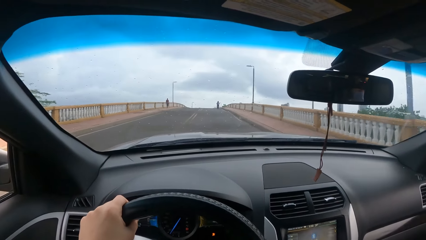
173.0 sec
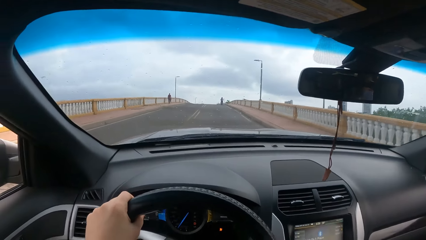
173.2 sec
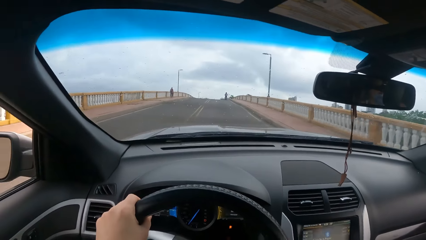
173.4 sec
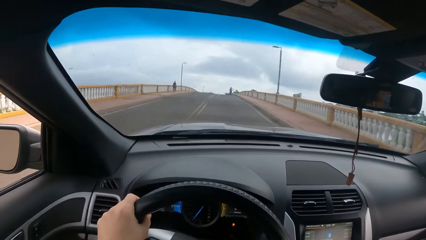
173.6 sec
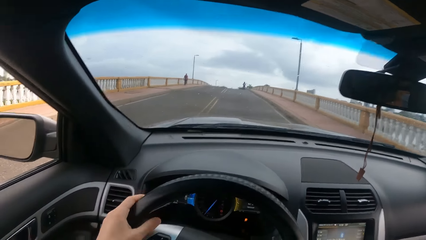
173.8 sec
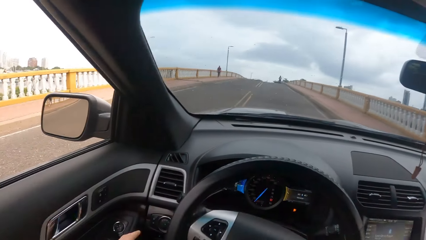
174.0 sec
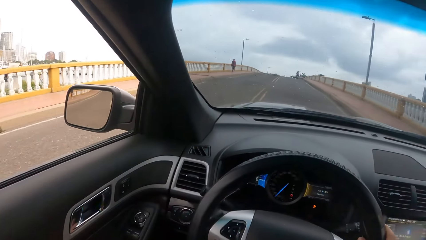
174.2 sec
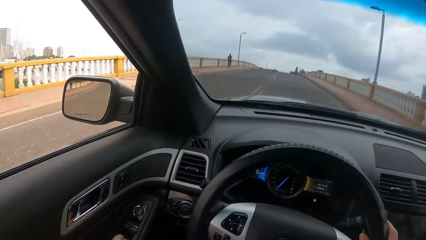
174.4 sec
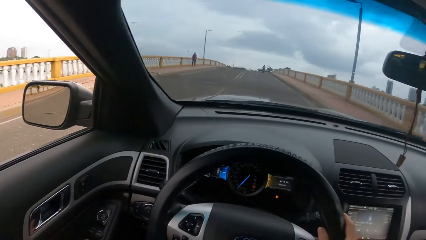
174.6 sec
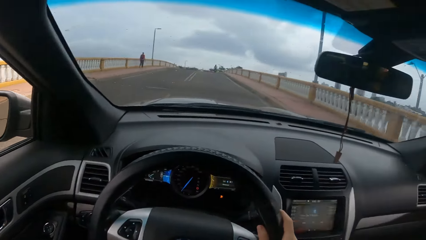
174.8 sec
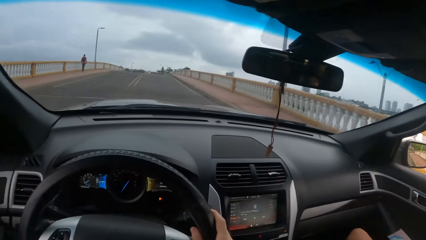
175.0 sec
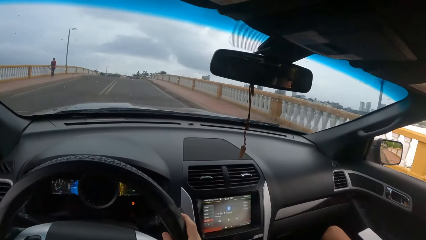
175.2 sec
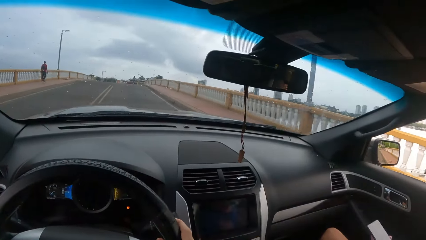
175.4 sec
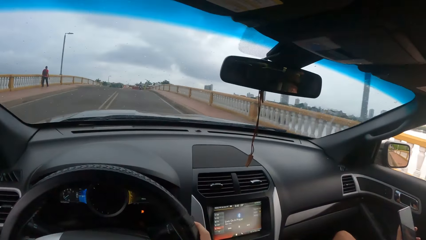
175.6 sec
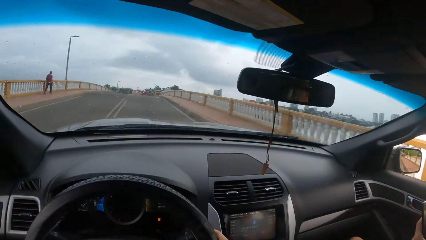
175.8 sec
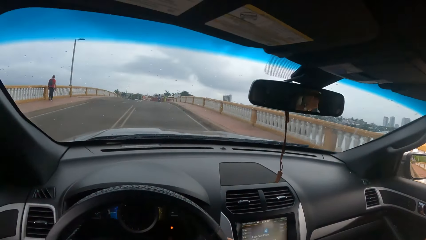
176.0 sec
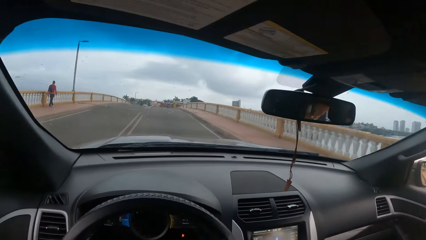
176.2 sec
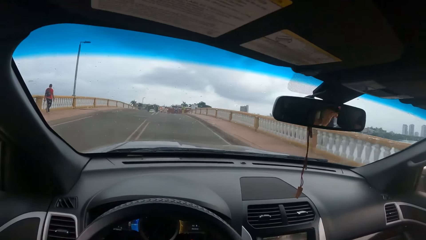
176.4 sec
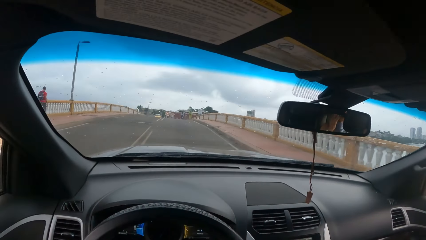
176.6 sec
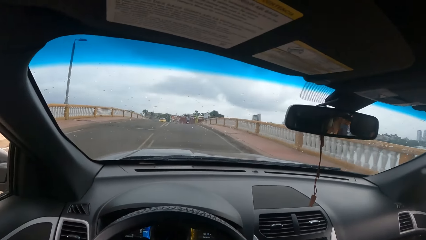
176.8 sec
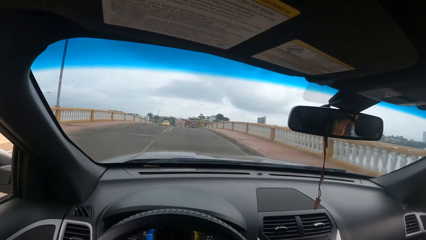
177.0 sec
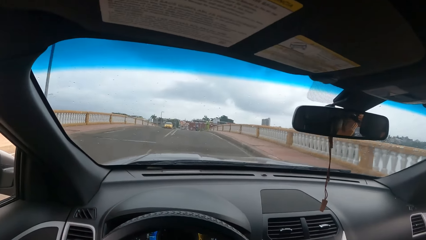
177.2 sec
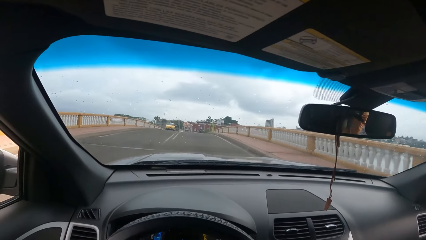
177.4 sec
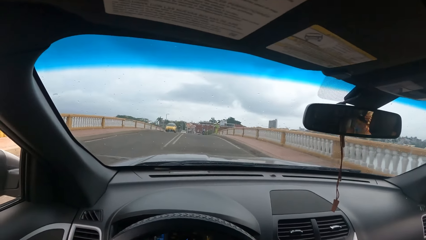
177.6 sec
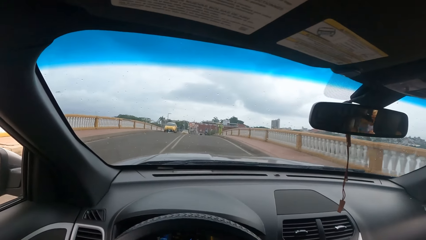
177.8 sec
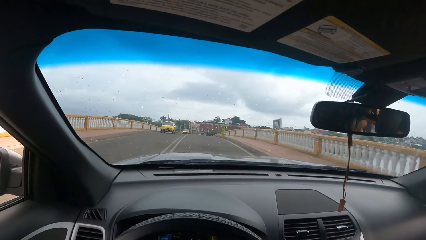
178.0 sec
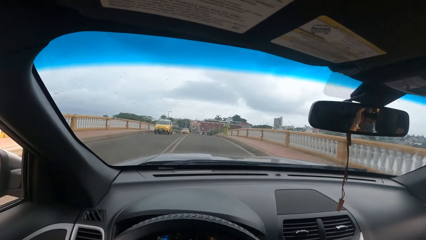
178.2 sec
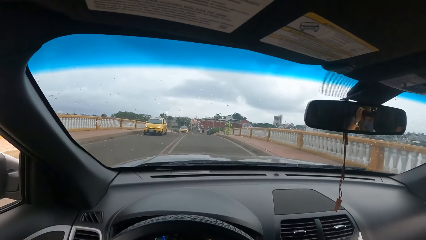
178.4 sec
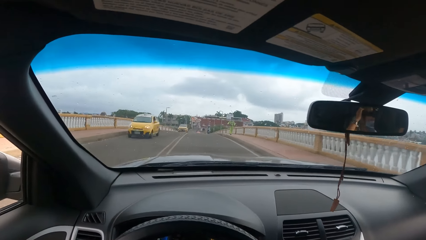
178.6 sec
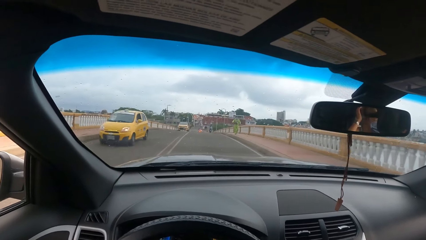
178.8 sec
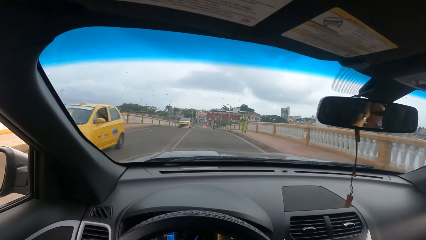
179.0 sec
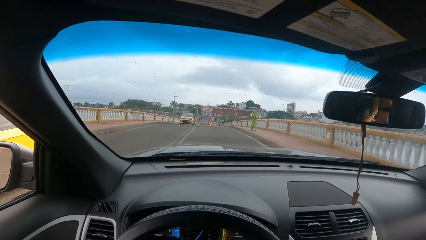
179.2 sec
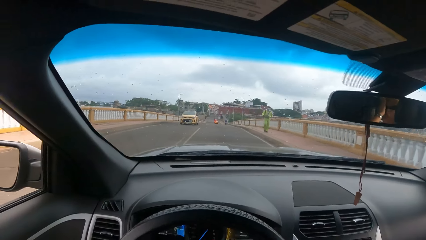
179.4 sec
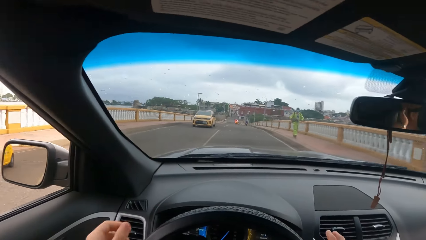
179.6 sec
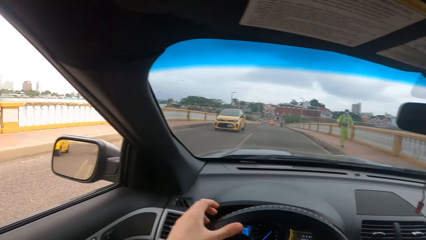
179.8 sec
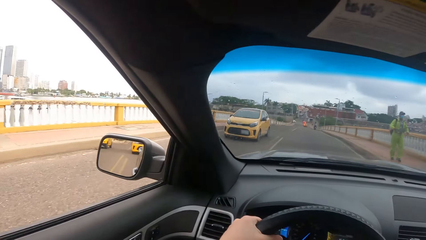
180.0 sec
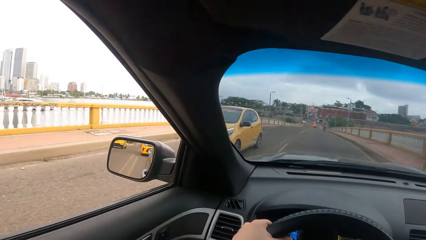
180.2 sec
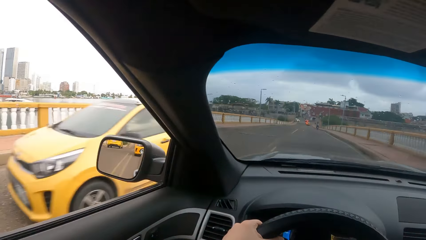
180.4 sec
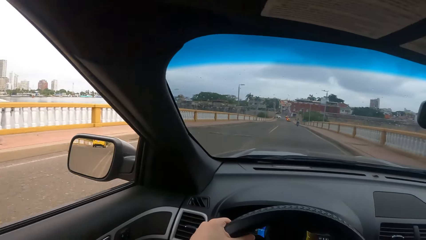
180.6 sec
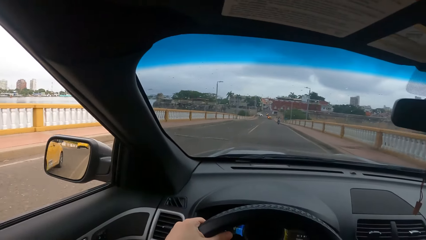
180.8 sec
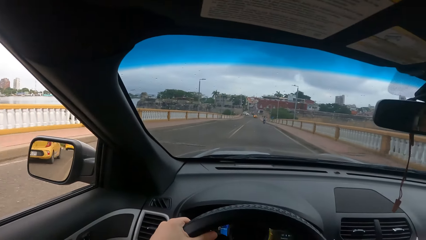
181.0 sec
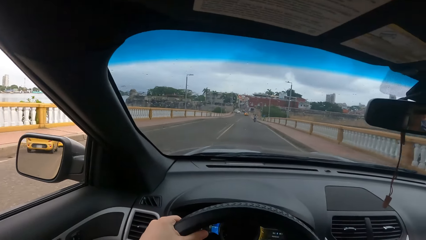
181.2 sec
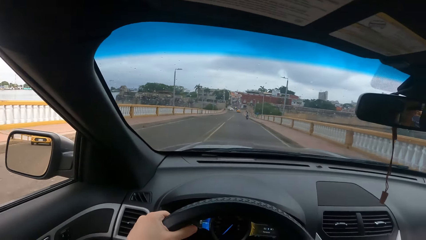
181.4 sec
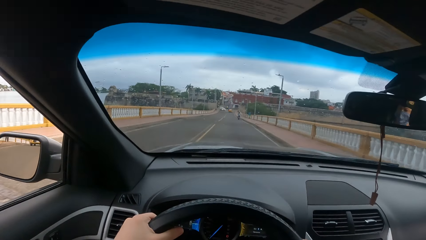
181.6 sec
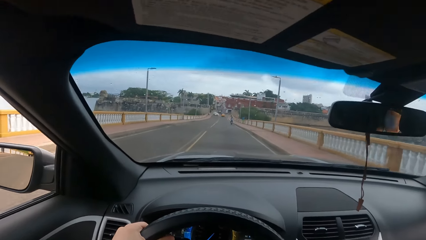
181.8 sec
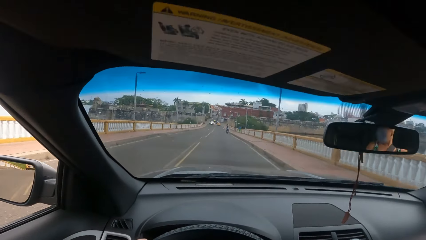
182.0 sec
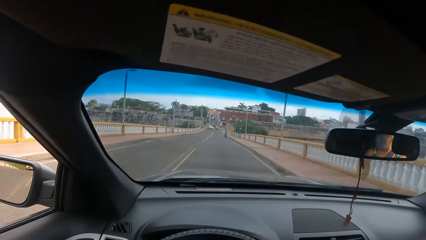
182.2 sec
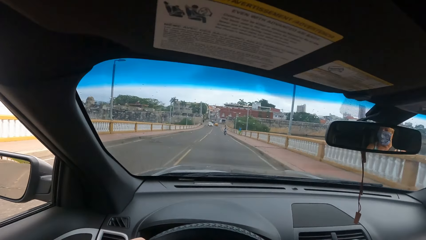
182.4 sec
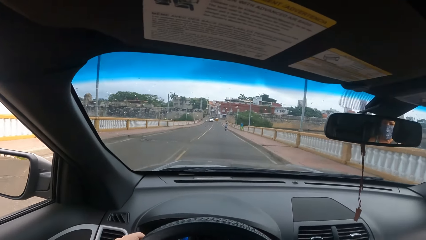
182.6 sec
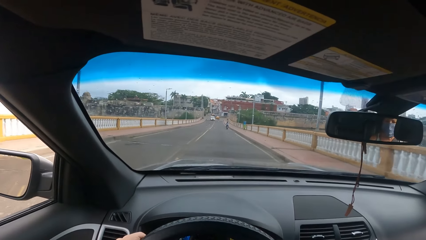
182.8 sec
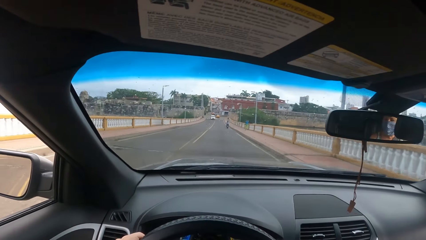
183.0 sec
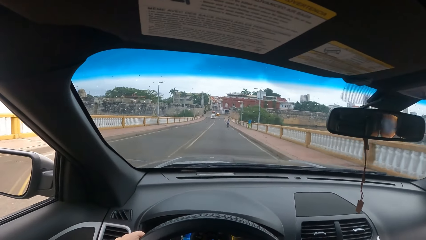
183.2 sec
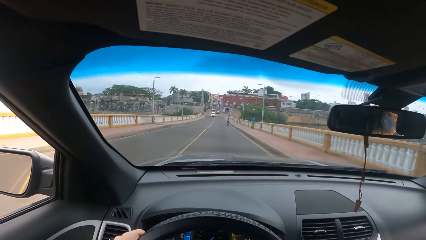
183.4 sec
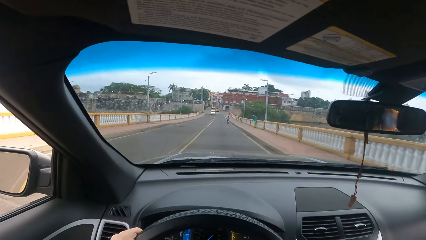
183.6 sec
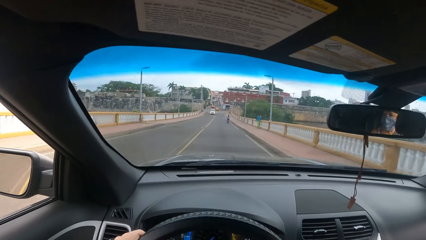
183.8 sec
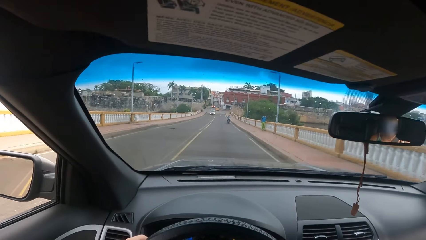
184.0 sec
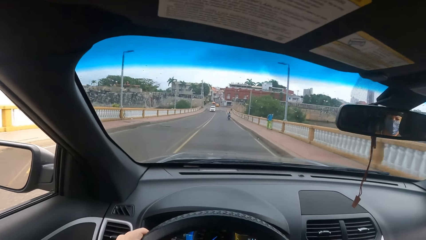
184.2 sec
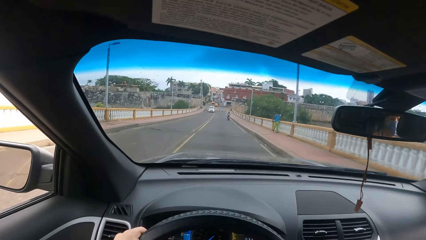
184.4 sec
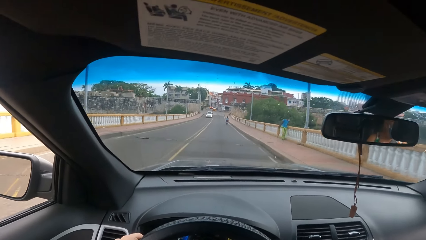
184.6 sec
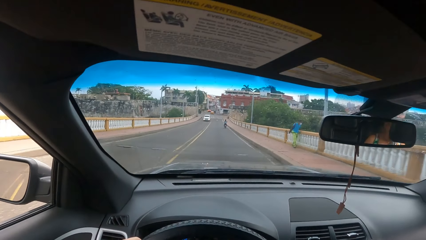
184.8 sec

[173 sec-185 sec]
The camera wearer touches the power window. They hold the steering.

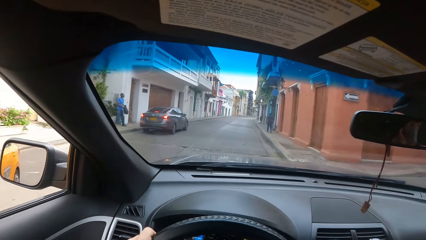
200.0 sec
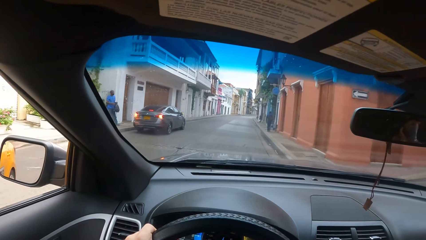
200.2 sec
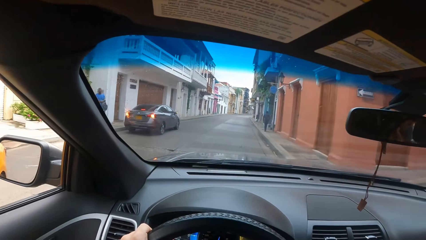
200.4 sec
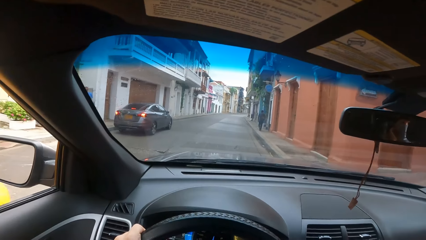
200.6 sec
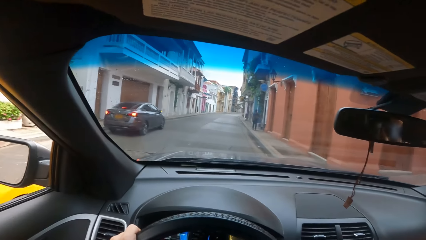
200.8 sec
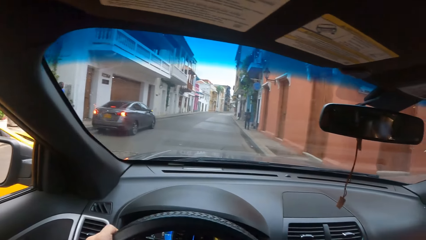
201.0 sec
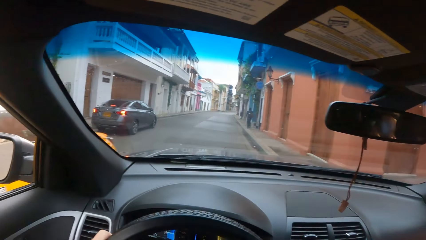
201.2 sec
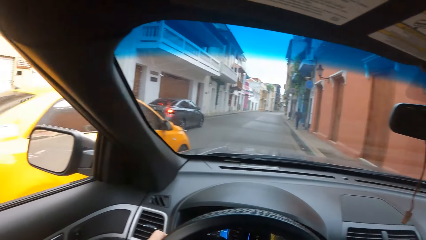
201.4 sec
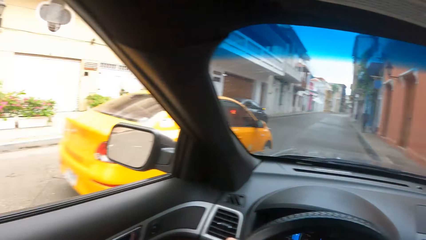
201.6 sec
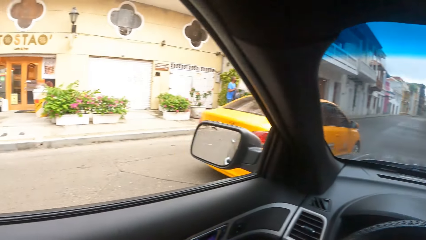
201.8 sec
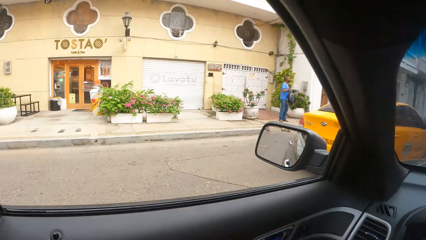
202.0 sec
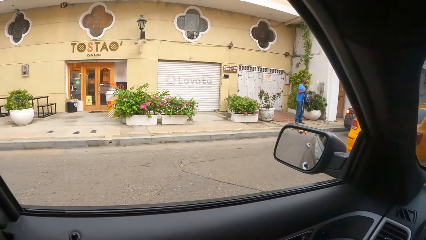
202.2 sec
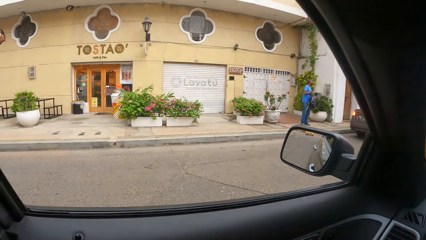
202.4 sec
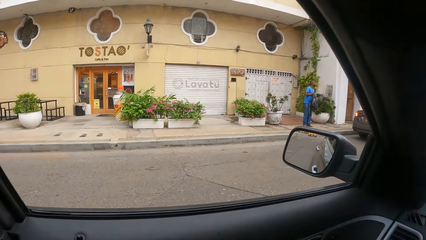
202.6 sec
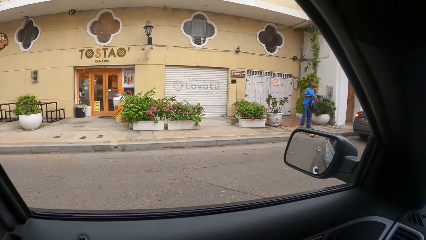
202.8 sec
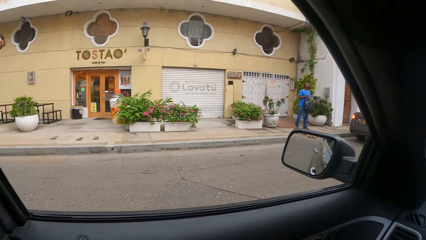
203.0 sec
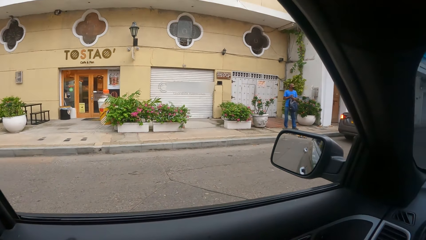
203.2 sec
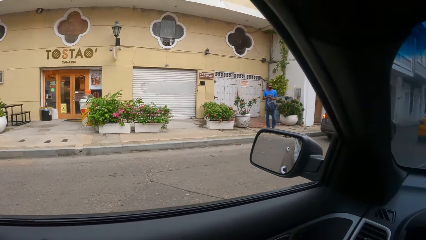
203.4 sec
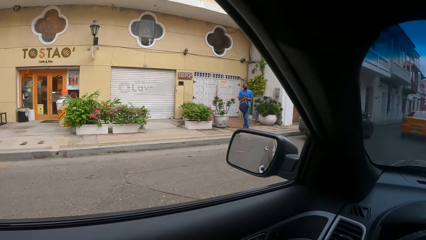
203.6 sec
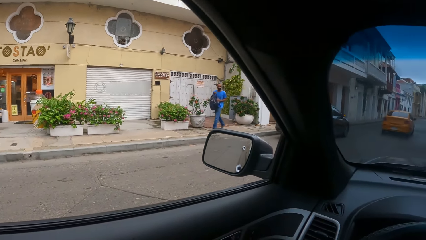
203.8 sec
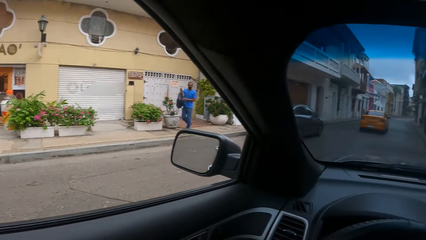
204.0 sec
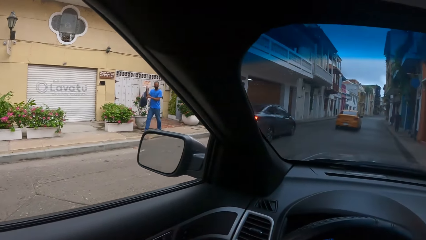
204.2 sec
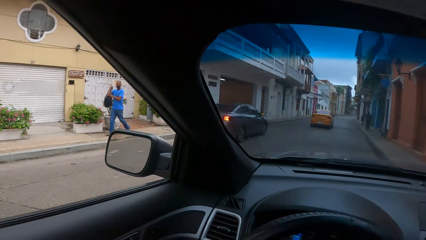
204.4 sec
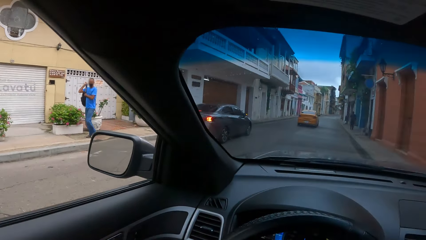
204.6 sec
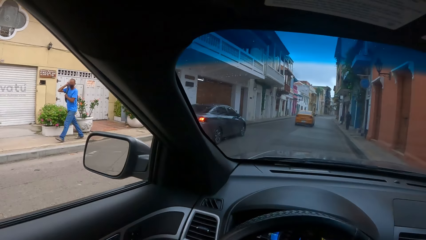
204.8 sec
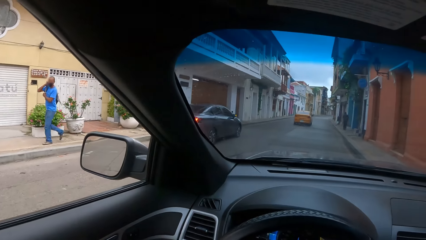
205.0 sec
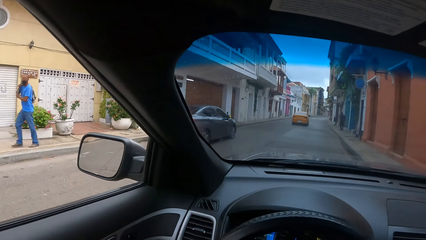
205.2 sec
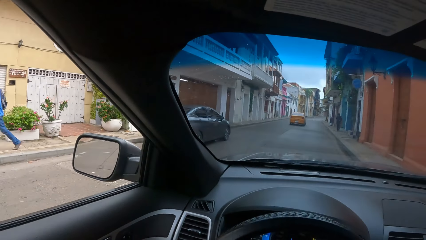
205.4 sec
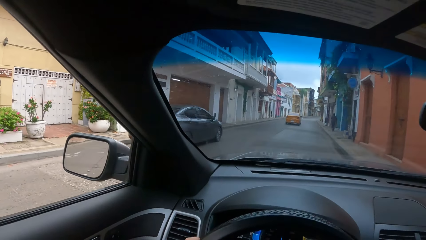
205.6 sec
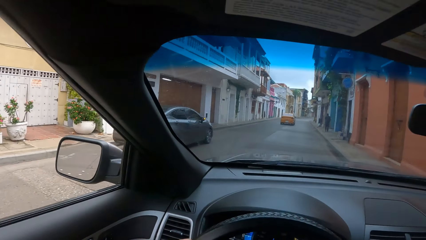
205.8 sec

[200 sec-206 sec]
The camera wearer stops the car on the road. They look at the café on the roadside across the street. They drive the car on the road.
